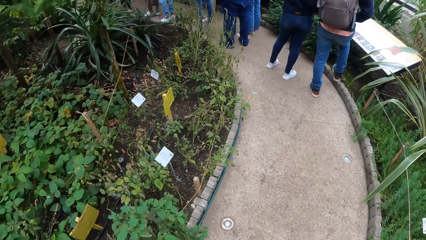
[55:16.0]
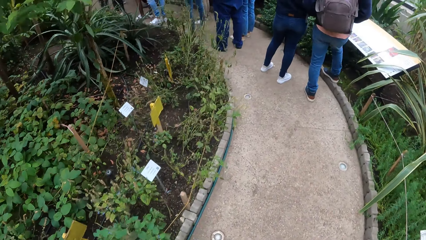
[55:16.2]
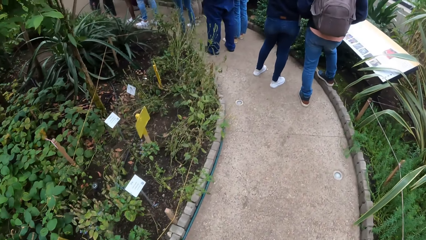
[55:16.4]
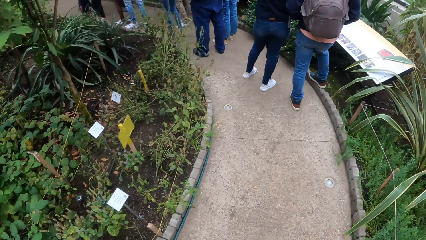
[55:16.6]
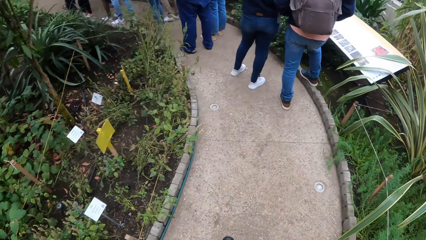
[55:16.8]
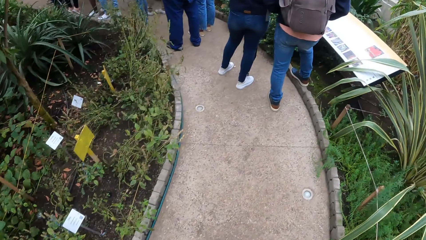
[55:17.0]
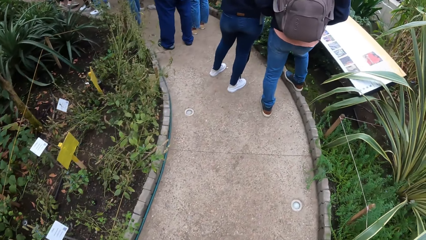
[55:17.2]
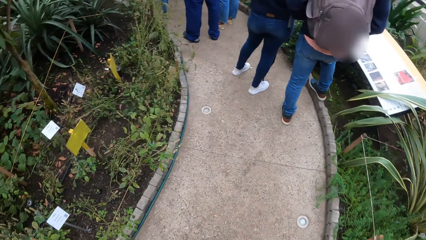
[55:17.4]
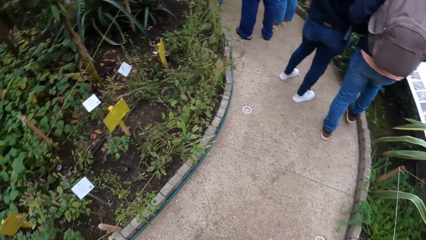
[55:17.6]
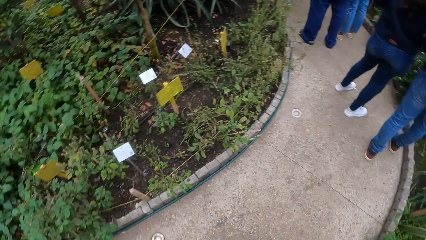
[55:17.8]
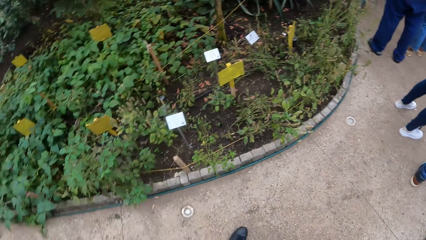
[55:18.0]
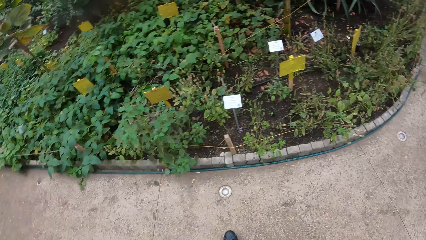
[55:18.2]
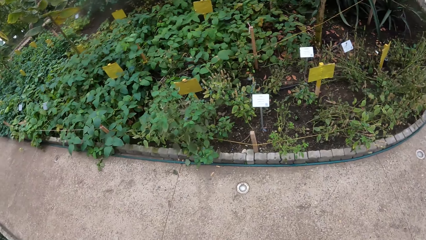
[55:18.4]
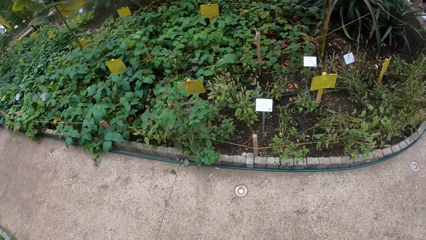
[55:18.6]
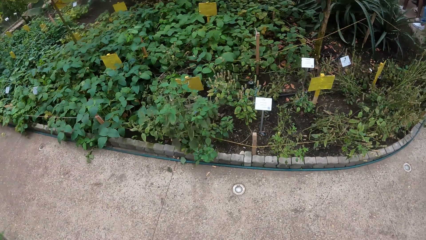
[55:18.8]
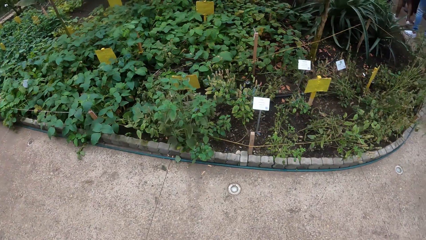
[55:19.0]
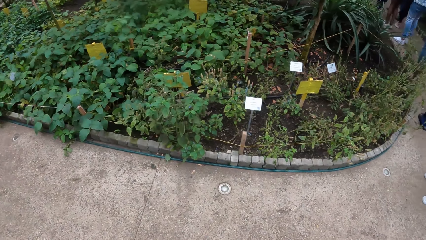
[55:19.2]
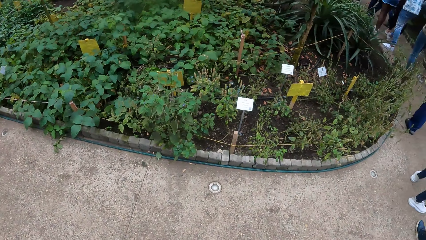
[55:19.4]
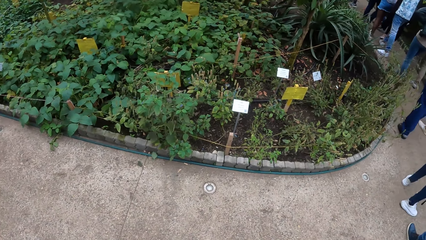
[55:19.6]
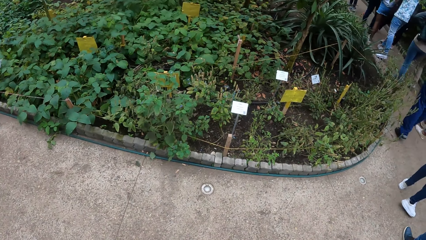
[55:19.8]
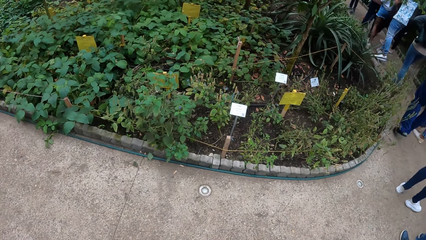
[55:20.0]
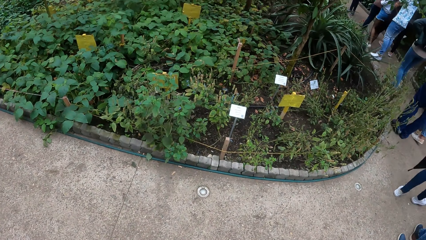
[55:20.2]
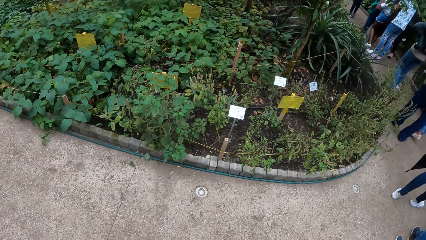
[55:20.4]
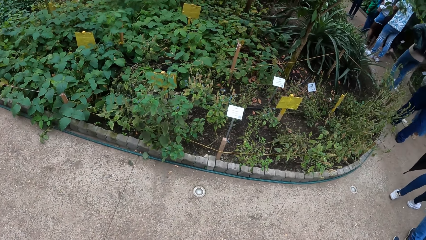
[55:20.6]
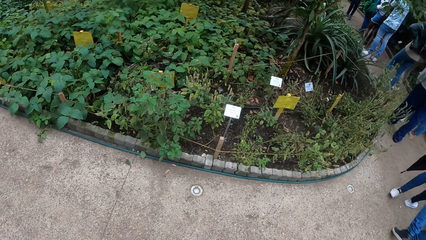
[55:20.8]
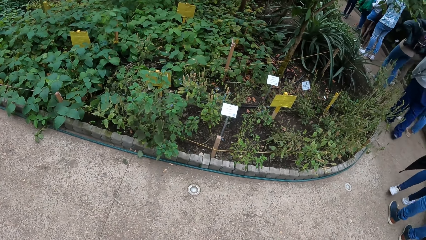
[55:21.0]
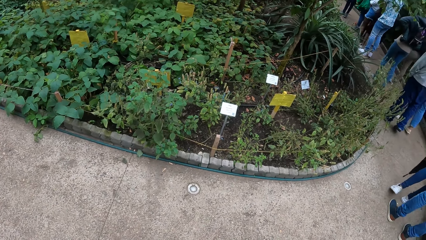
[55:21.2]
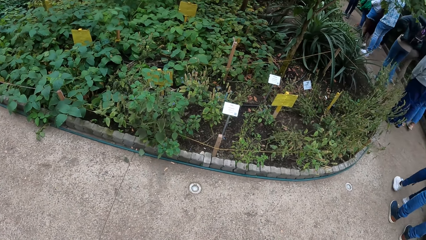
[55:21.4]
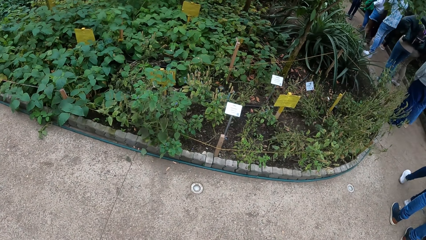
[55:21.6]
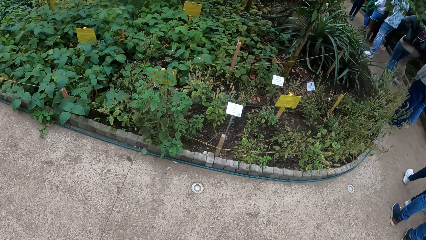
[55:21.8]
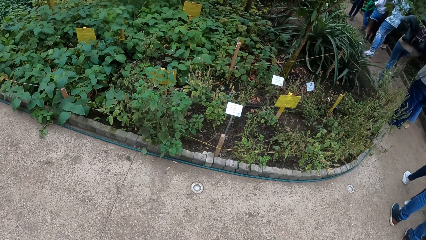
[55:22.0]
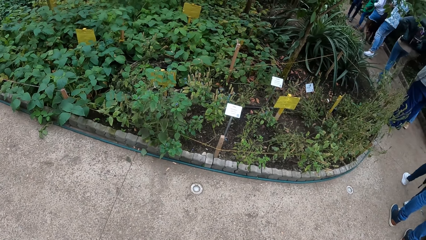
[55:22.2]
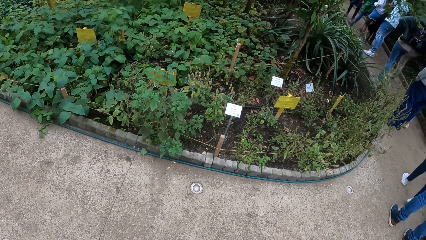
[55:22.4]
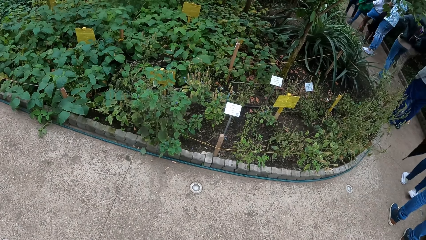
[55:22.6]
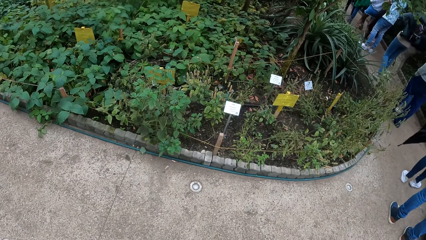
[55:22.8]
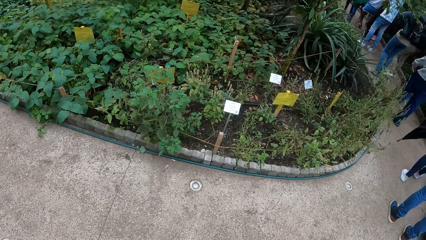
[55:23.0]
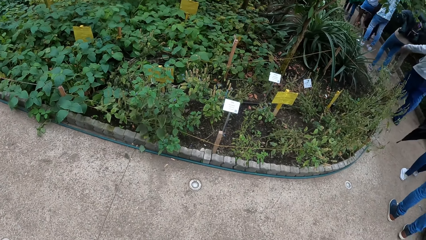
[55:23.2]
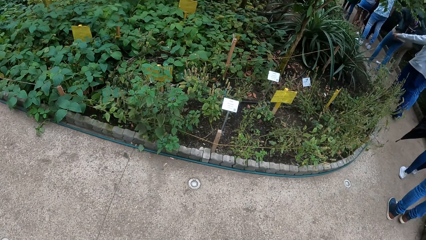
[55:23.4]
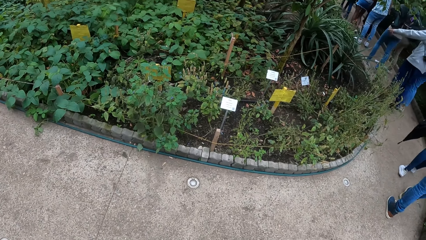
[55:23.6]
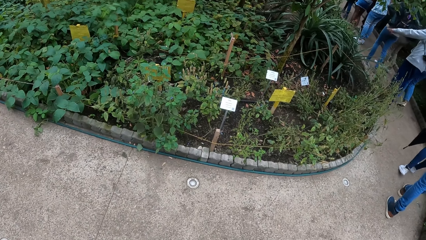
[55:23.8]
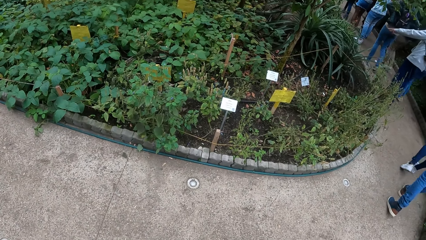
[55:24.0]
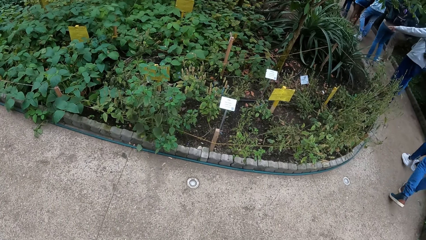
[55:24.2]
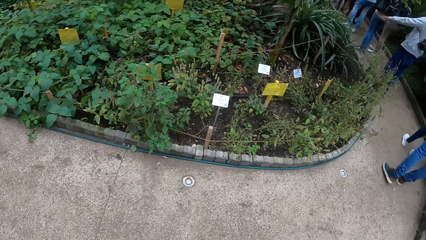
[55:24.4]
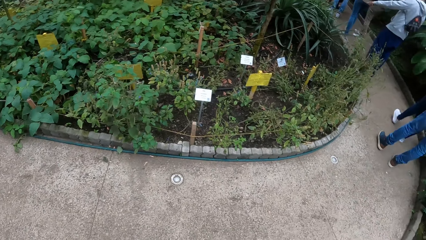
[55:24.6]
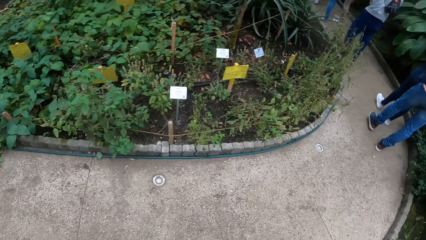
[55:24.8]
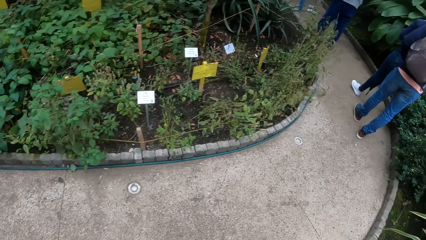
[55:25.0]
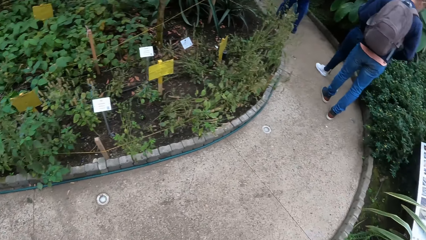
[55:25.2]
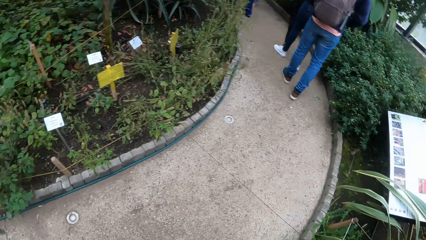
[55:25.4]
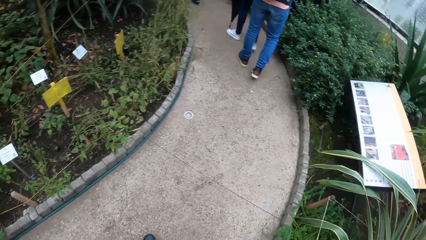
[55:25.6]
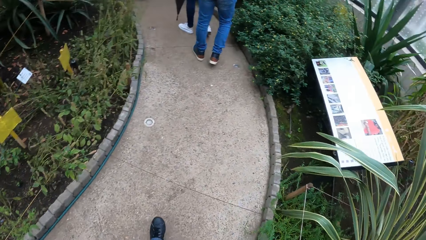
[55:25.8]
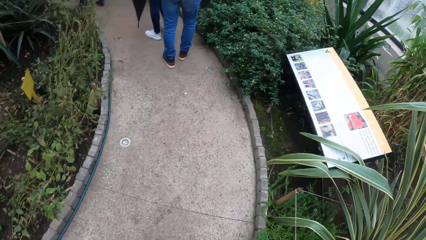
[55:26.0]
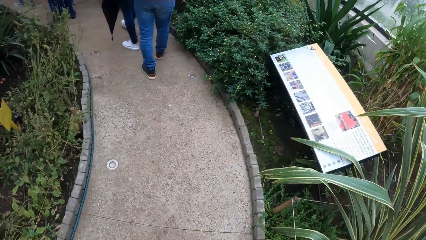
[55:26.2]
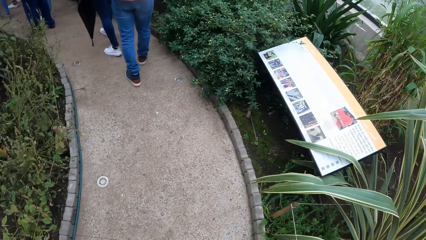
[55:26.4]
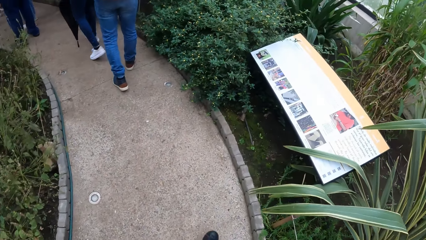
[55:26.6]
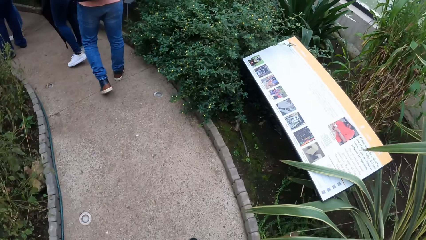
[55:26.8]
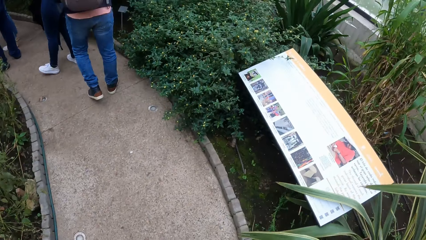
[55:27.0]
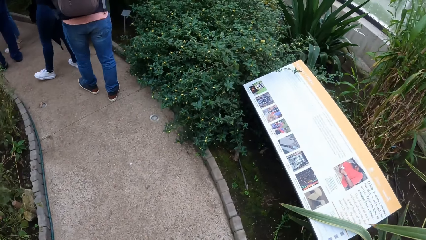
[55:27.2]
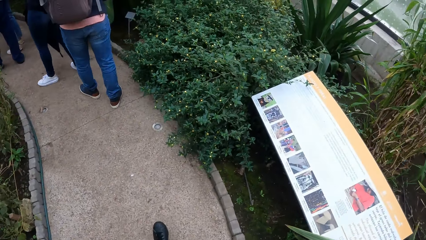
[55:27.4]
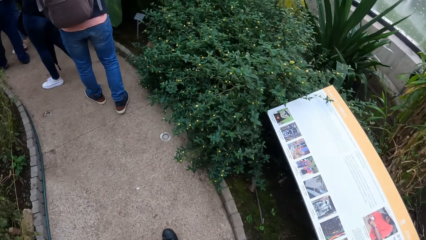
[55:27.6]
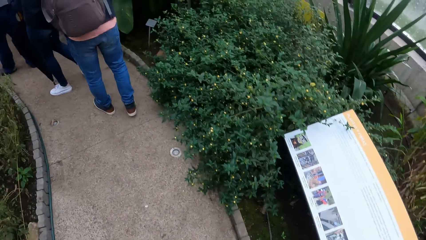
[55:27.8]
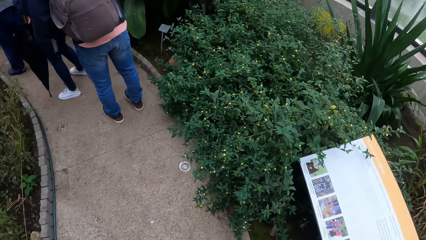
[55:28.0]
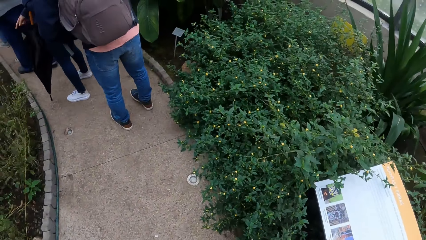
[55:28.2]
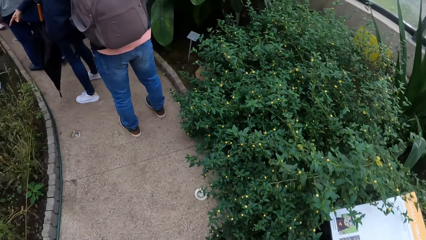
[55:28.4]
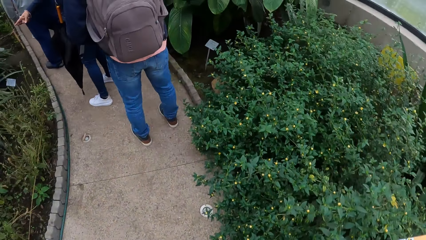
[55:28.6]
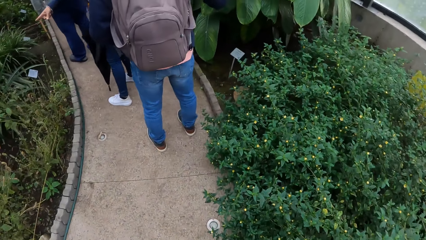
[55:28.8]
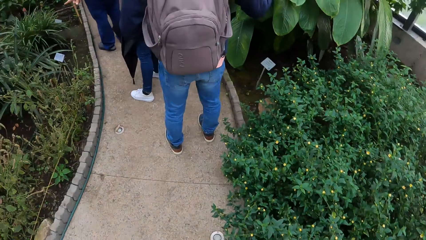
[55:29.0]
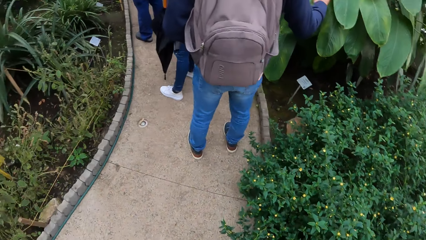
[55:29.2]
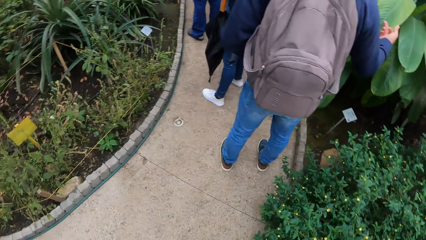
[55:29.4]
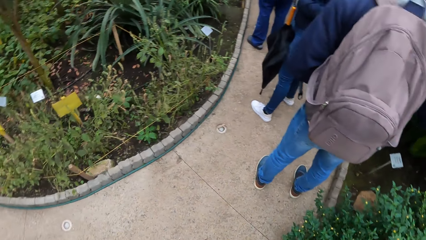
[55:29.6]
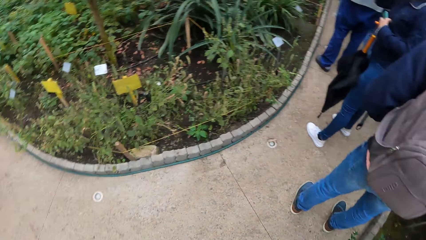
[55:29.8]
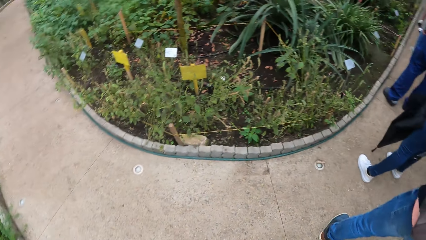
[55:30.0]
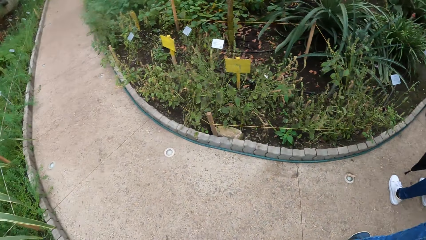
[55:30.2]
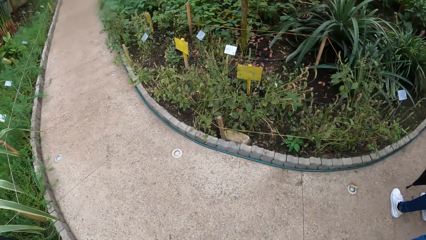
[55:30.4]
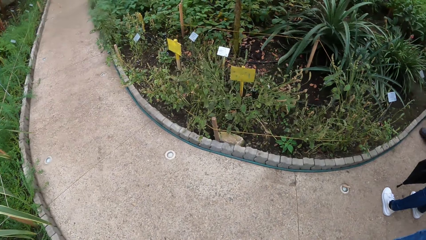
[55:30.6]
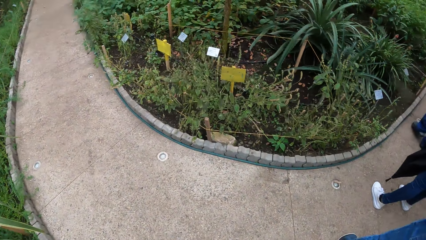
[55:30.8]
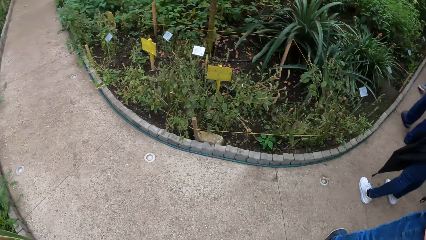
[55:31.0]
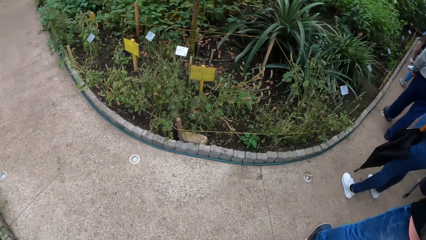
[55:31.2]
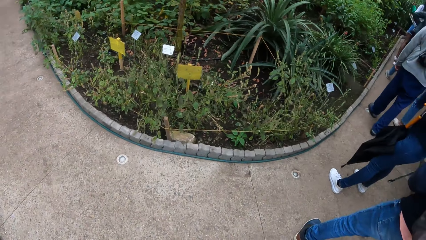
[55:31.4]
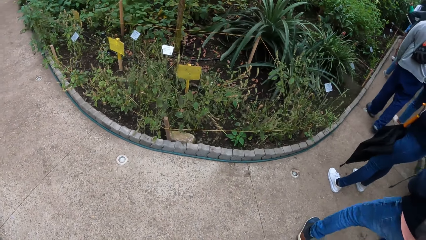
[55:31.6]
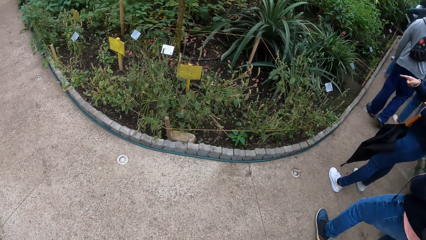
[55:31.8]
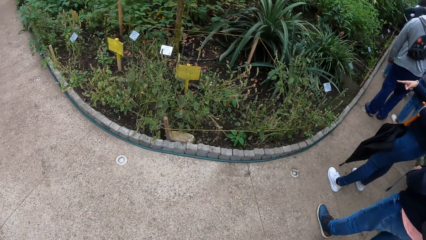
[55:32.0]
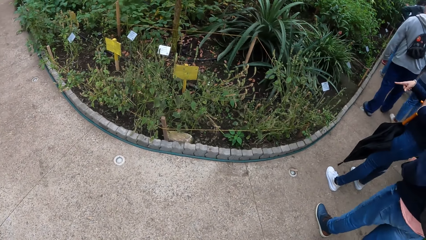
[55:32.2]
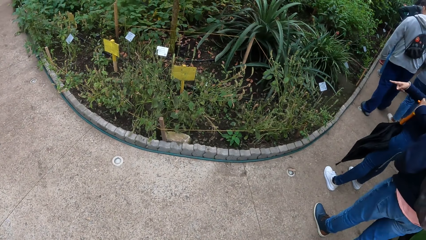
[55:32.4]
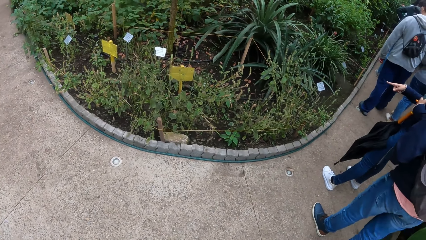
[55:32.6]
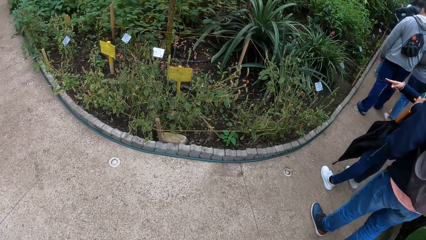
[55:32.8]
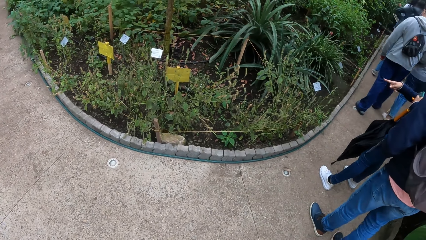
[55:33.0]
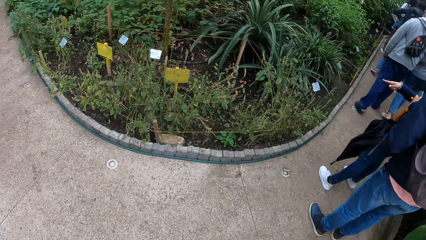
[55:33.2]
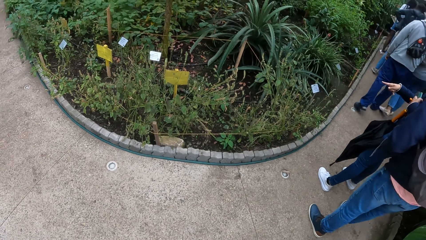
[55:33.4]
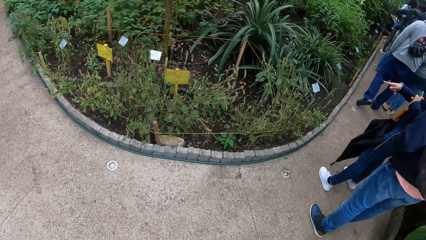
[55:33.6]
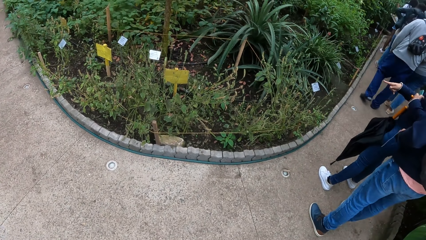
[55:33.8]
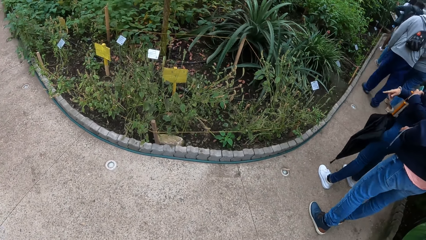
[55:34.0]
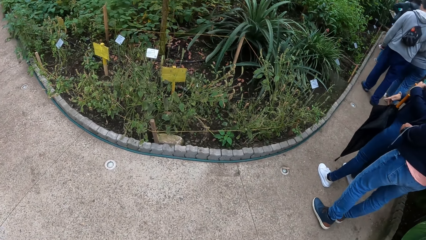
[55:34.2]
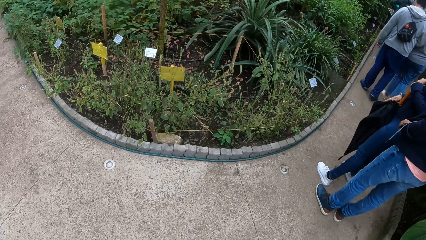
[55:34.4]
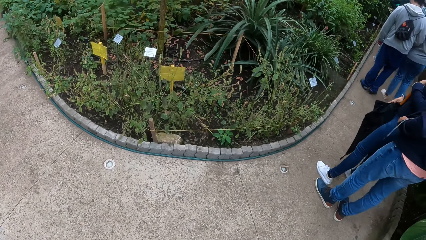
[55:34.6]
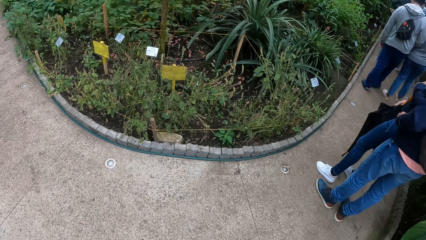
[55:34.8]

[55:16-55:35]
The camera wearer looks around. They walk in the park and turn around. A person points a finger.
